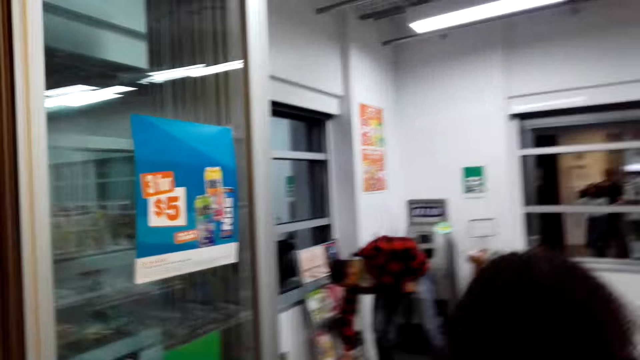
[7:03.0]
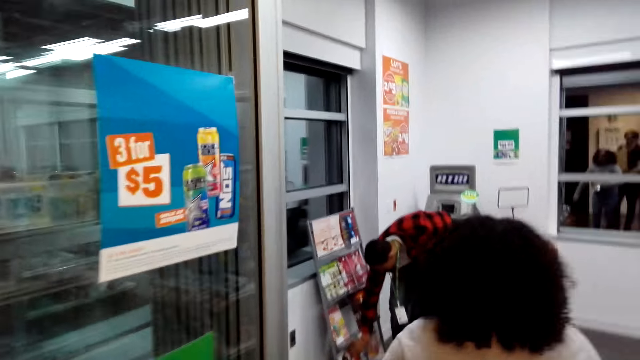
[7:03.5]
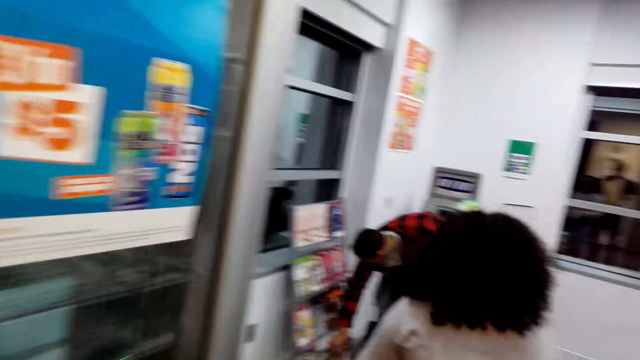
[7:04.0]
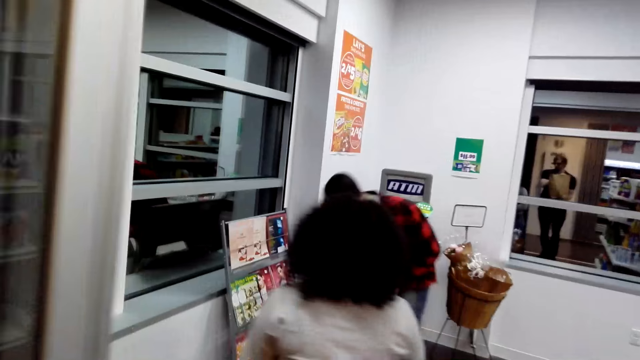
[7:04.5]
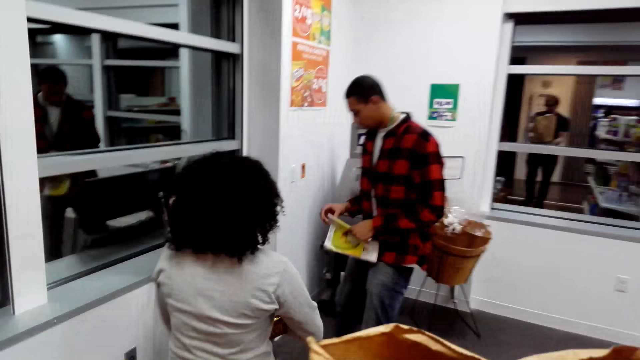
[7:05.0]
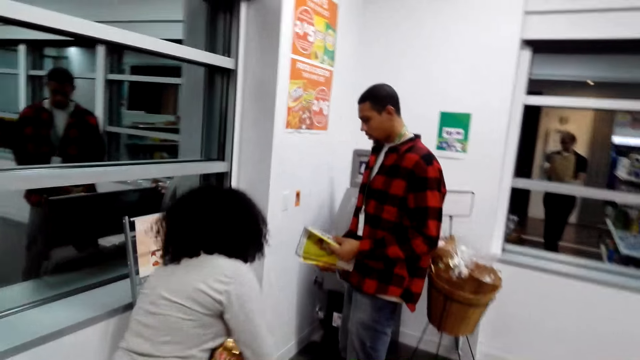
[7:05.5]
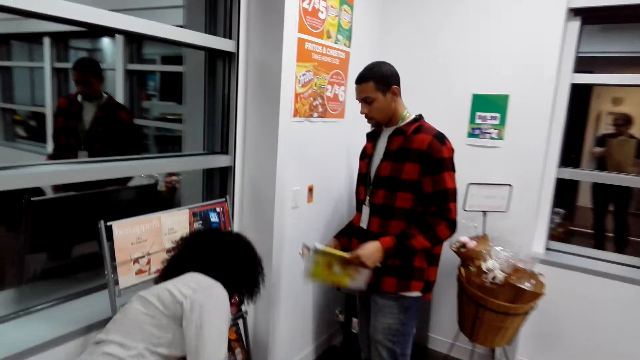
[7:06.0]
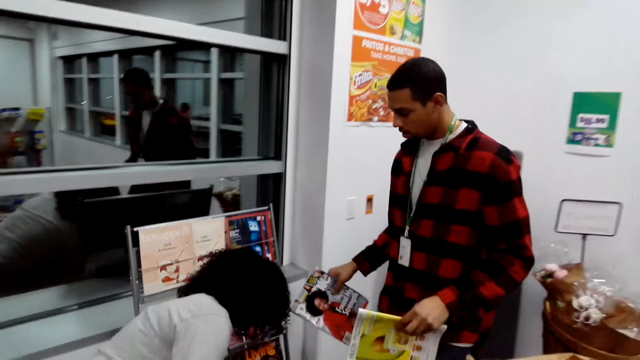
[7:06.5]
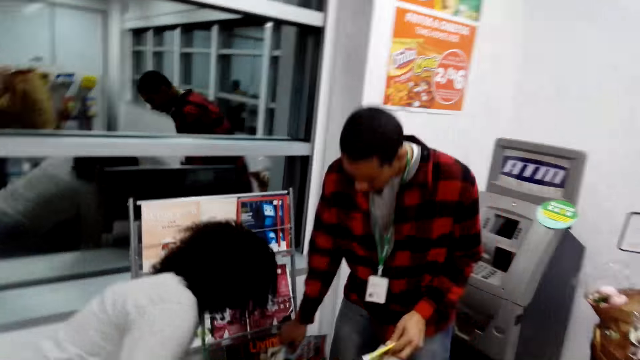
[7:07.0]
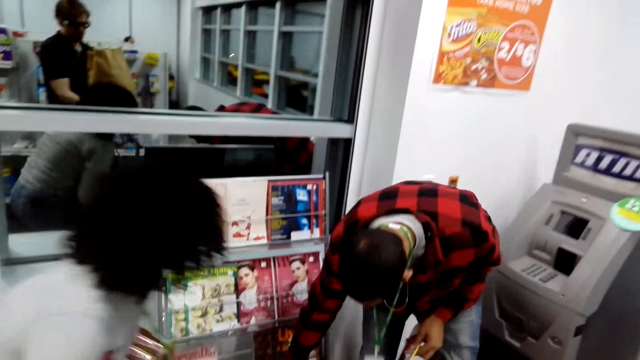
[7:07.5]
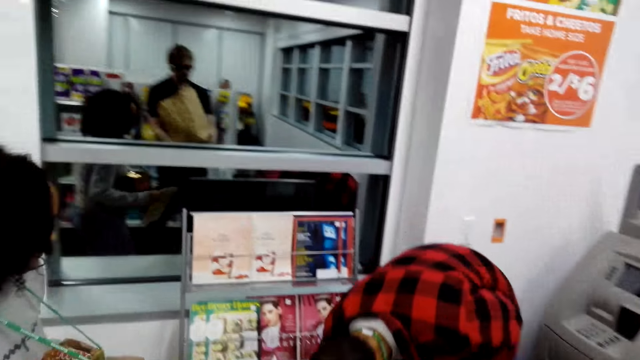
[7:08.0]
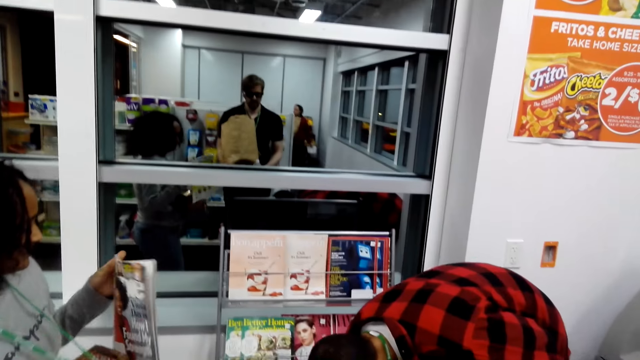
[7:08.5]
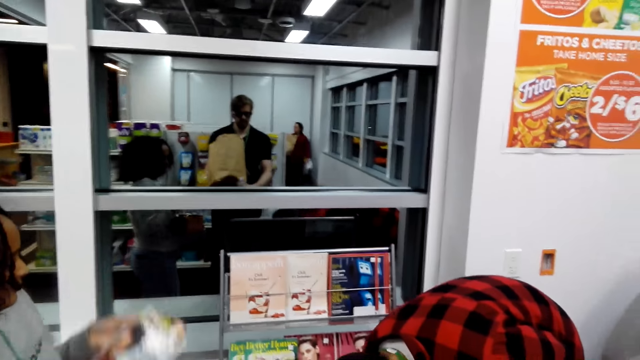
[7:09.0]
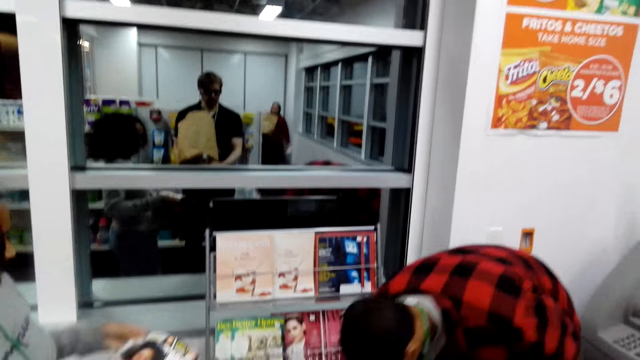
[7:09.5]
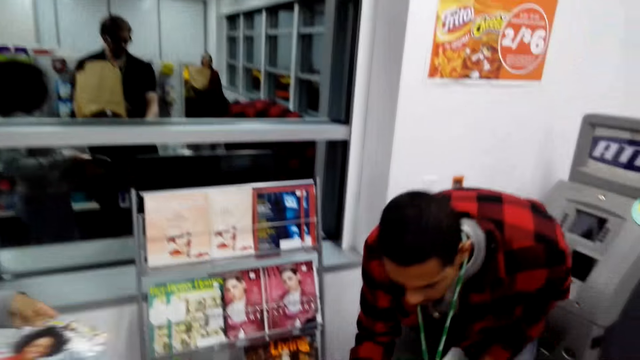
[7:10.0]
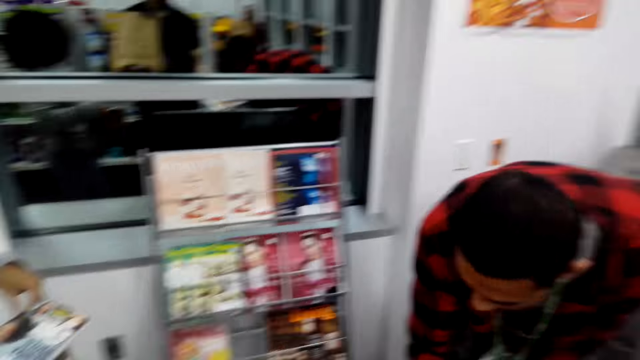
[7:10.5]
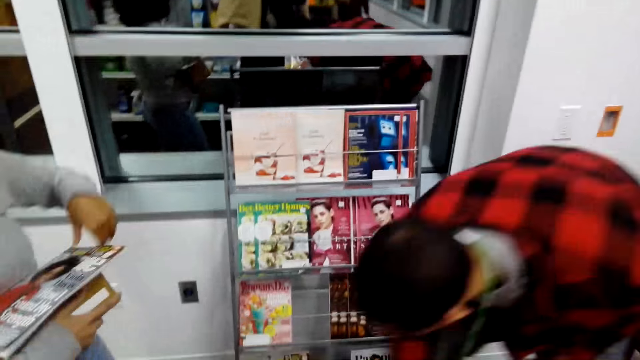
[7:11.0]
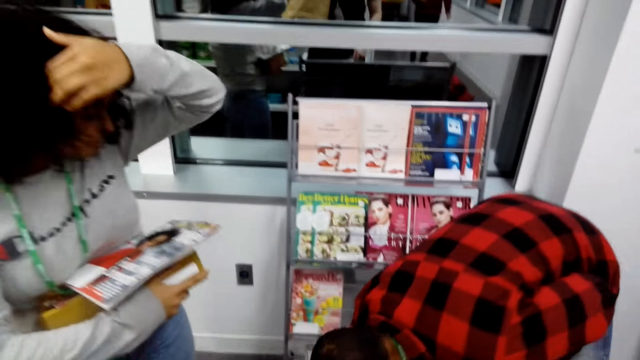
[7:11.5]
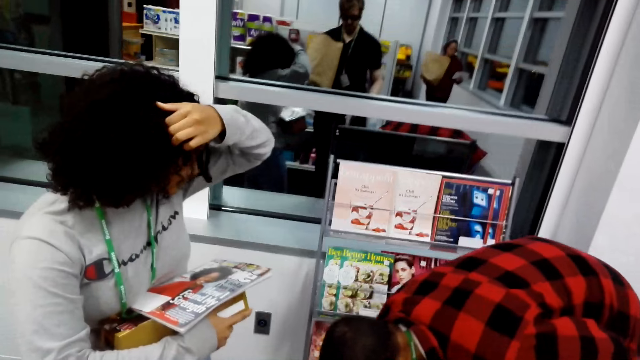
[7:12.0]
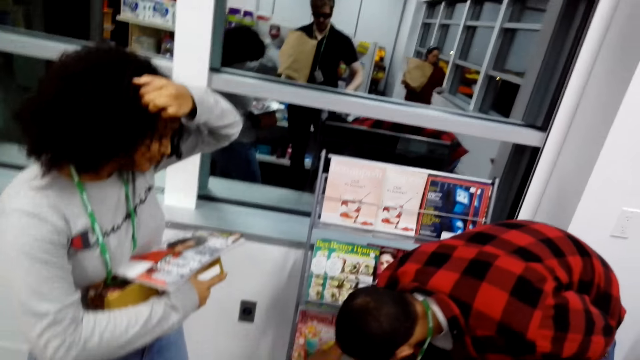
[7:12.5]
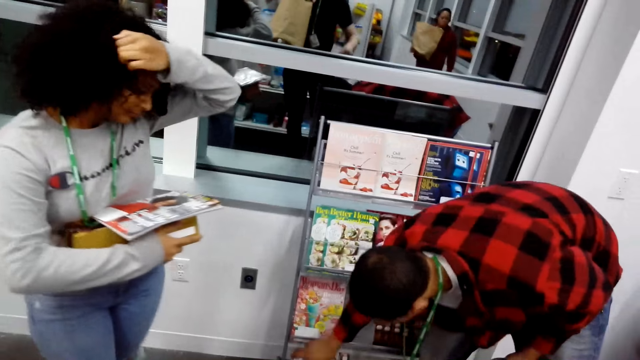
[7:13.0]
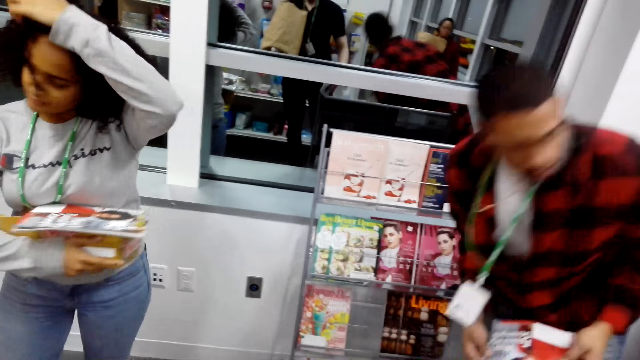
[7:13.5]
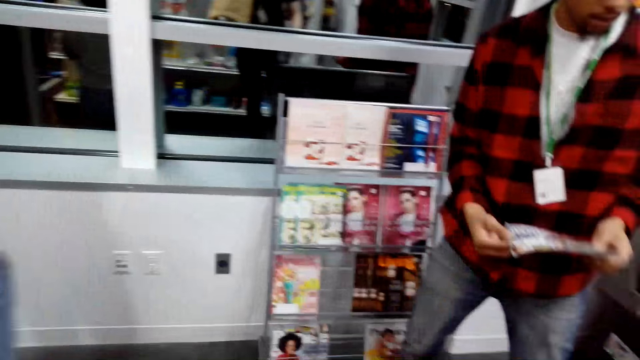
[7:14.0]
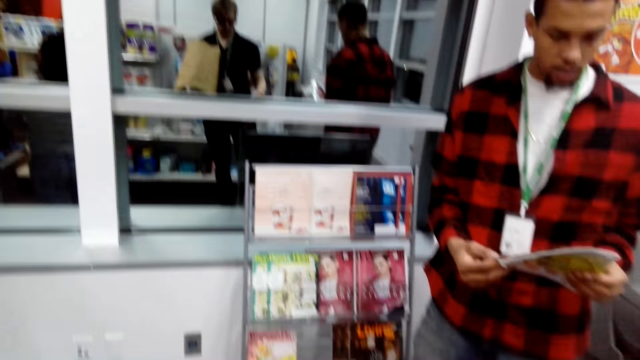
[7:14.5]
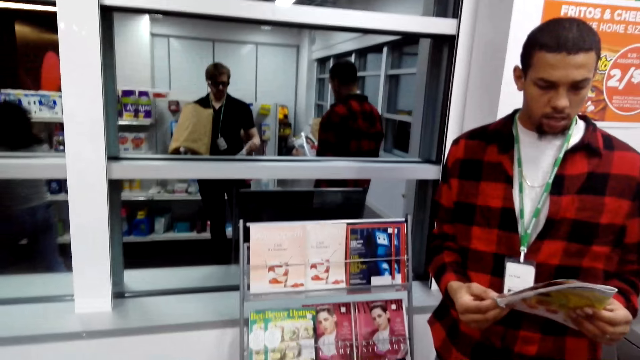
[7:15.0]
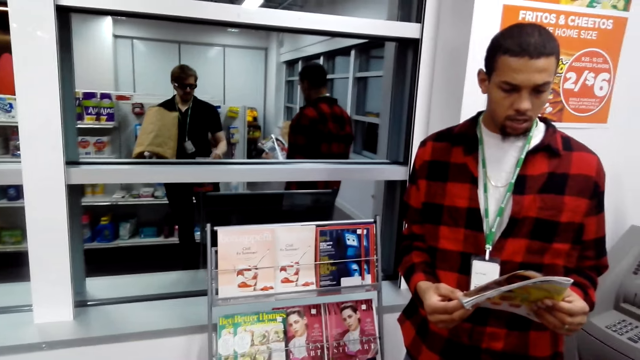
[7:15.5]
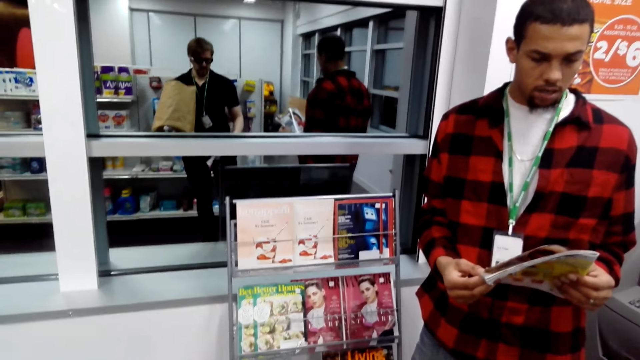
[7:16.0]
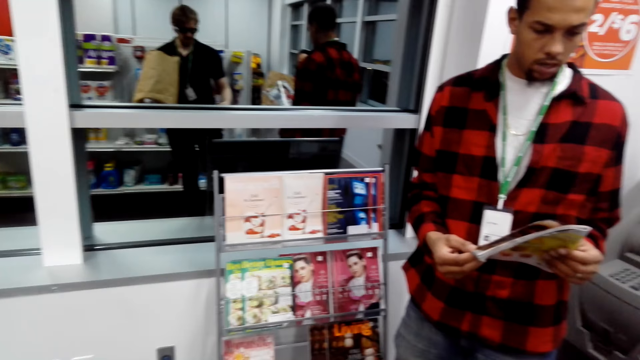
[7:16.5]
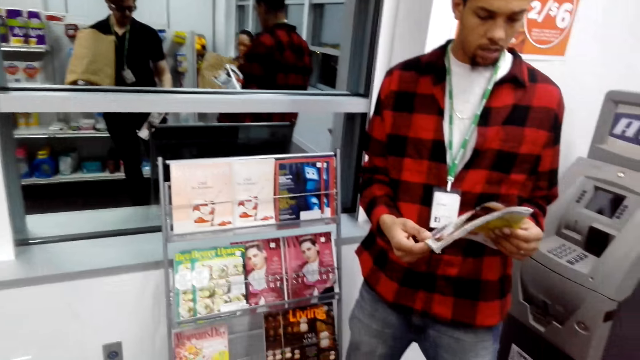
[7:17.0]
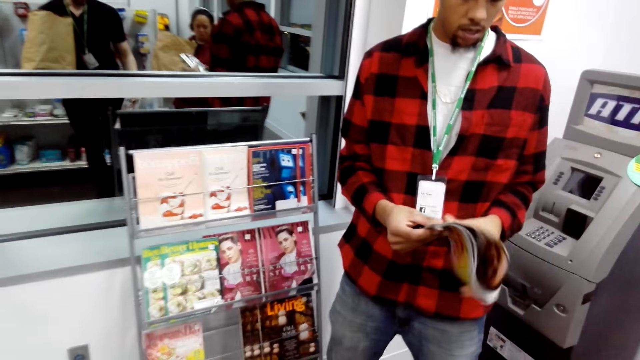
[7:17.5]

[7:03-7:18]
A person takes the book or magazine from the stand on a shelf. Another person moves to the book stand. The other person takes a book from the book stand. The first person puts the book in the book stand. The other person holds the book. The first person moves the book down. The other person straightens the hair and moves the hand to the hair. The first person takes the book from the stand, reads on the cover of the magazine and opens the book.

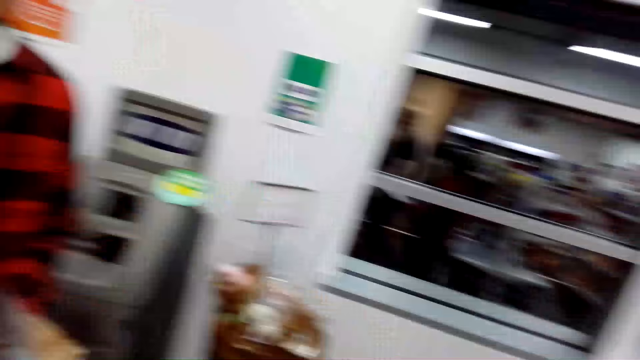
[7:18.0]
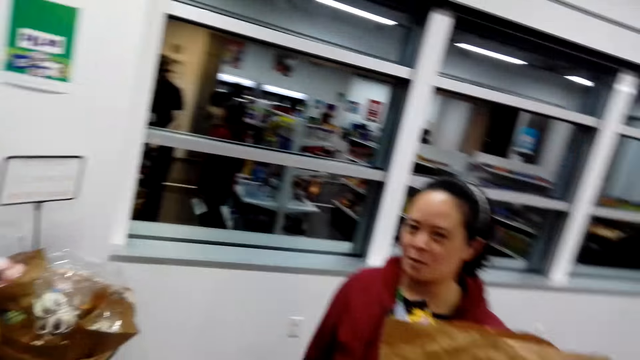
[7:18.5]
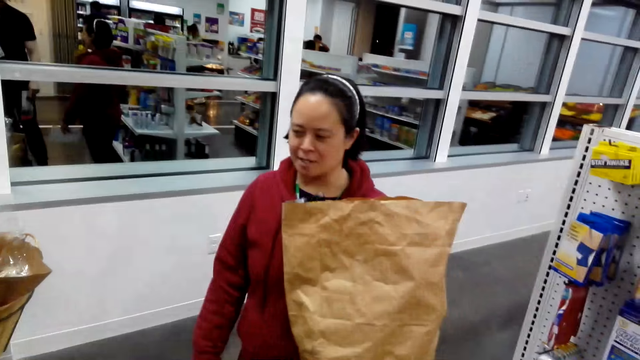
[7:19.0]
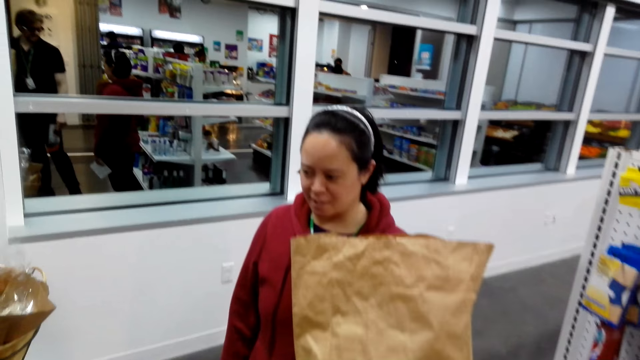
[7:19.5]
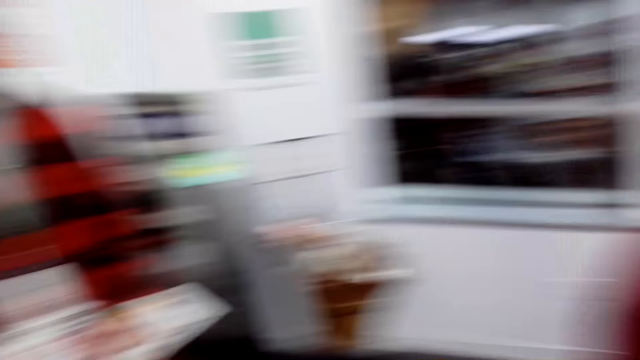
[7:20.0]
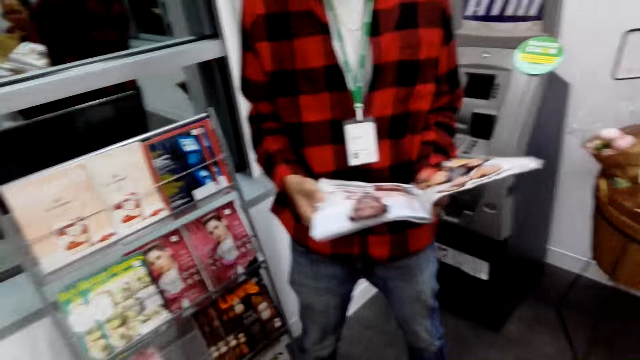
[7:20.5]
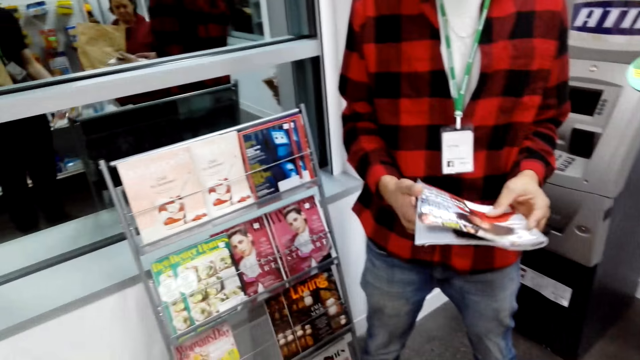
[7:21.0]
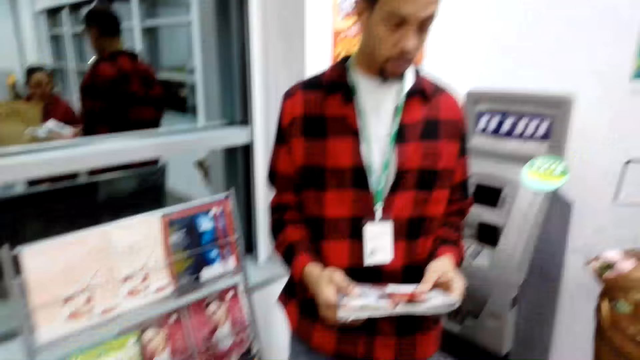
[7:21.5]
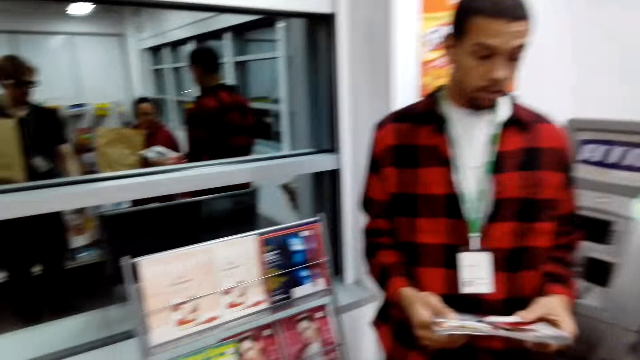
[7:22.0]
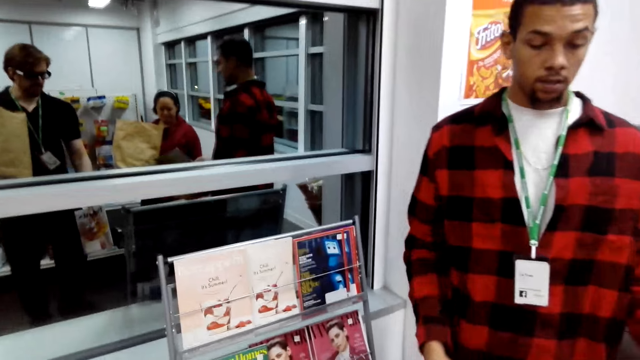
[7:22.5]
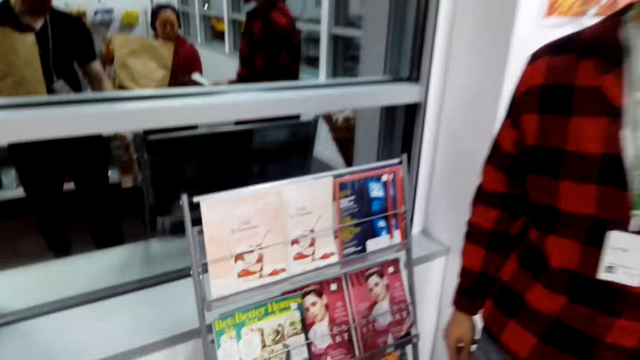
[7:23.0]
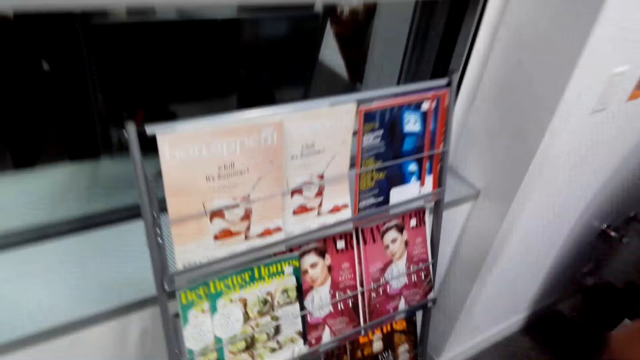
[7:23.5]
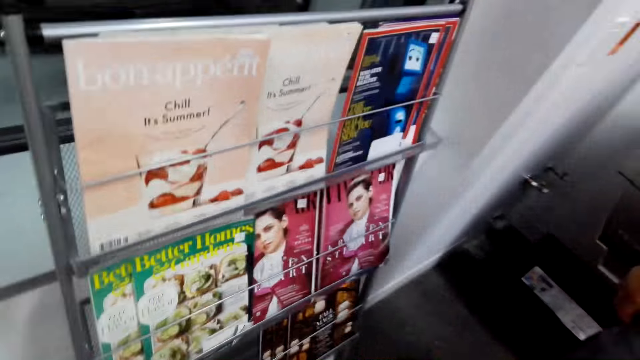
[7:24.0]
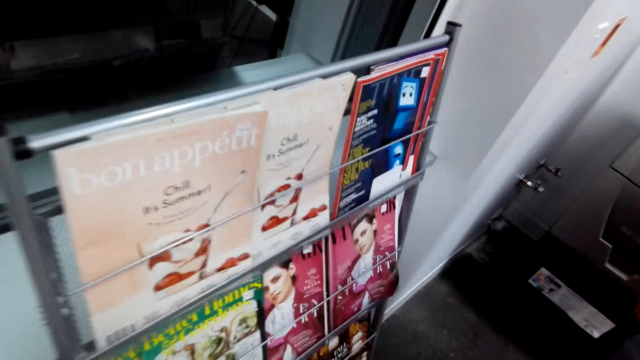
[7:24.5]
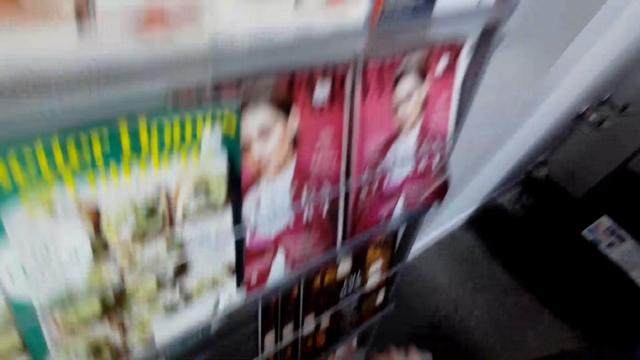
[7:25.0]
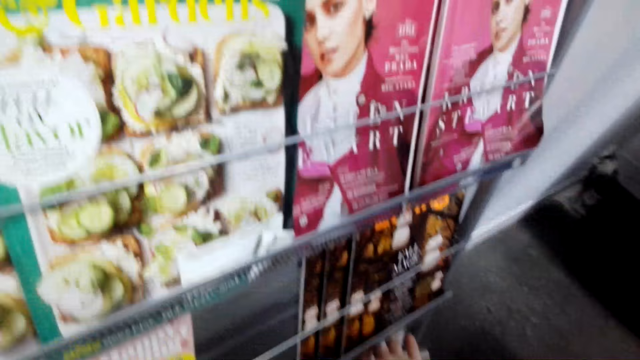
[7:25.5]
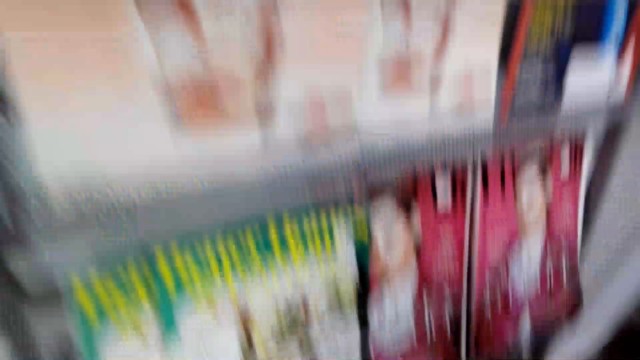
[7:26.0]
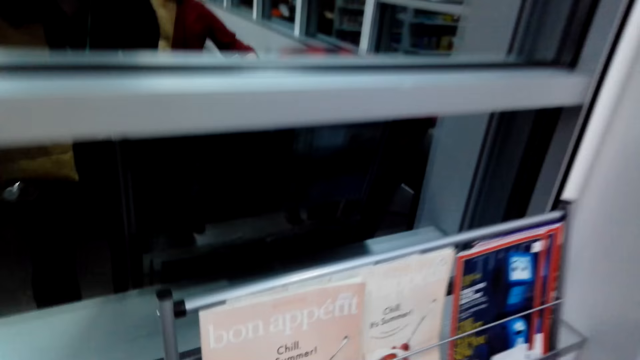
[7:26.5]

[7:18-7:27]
A woman converses with the camera wearer. A person closes the book. The camera wearer puts the book on the stand. They pick up the book.
